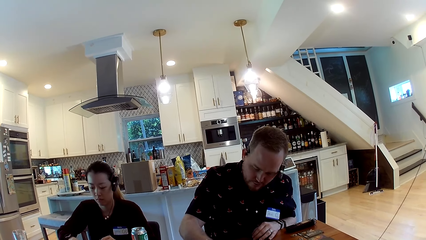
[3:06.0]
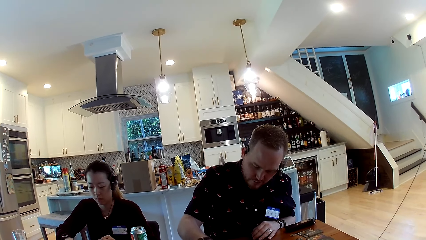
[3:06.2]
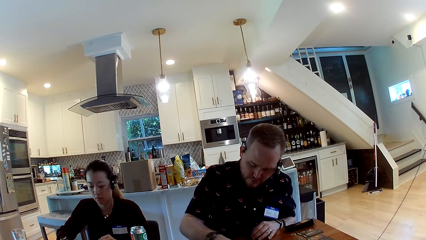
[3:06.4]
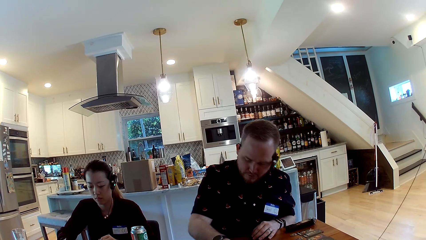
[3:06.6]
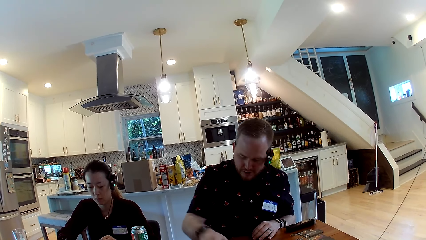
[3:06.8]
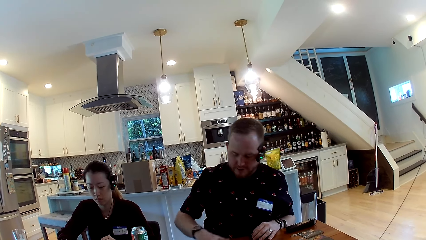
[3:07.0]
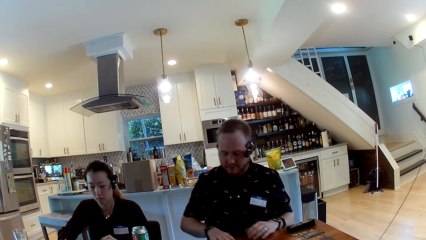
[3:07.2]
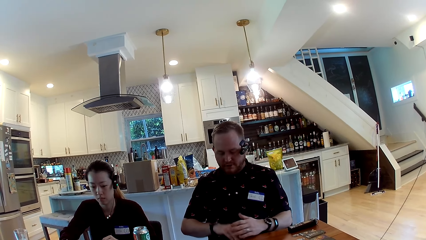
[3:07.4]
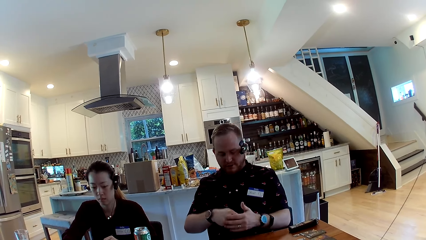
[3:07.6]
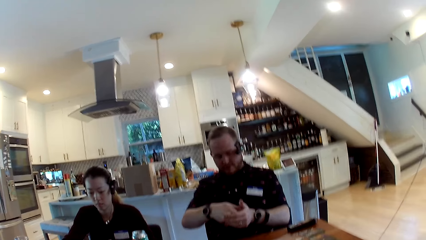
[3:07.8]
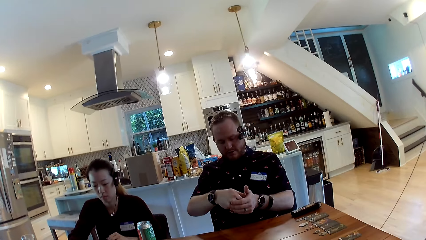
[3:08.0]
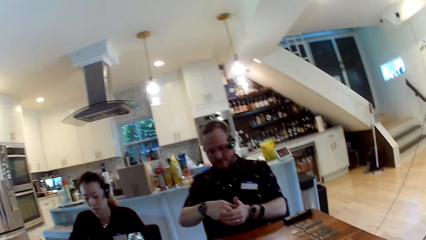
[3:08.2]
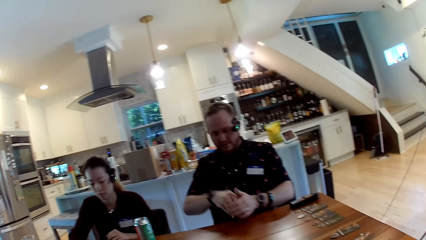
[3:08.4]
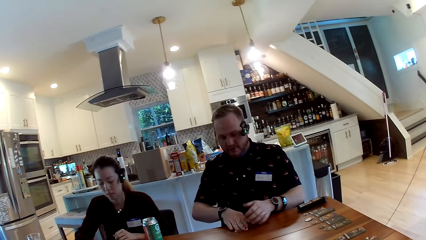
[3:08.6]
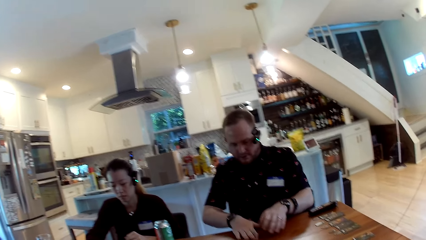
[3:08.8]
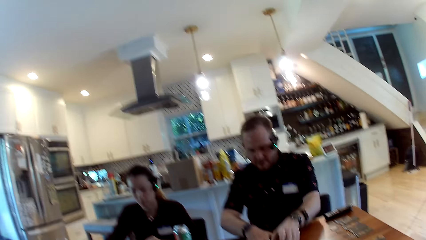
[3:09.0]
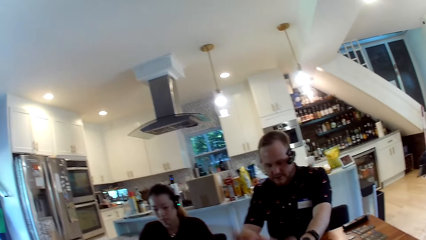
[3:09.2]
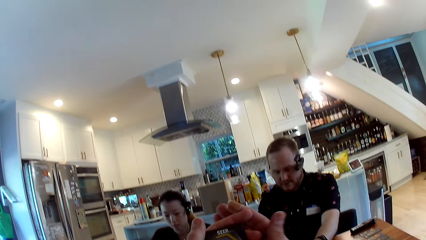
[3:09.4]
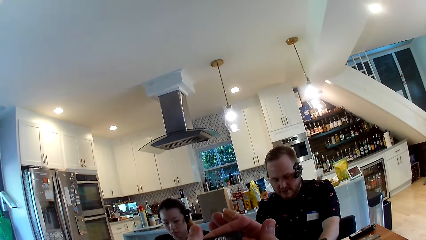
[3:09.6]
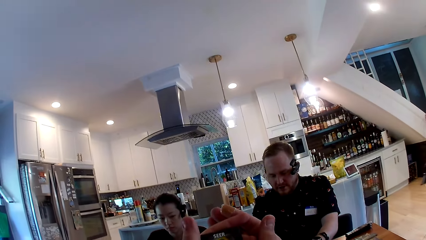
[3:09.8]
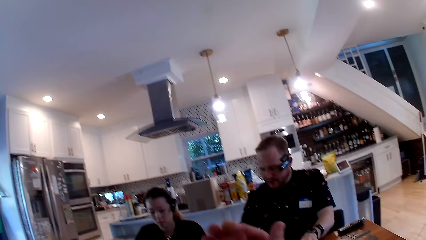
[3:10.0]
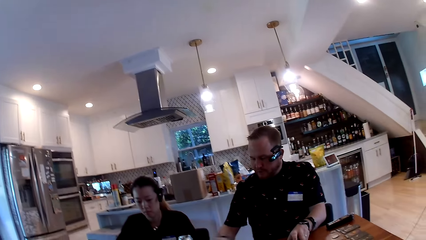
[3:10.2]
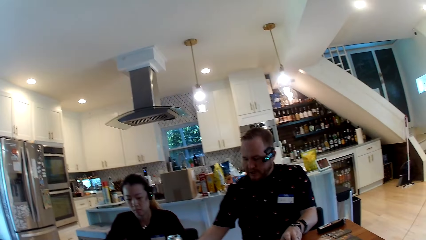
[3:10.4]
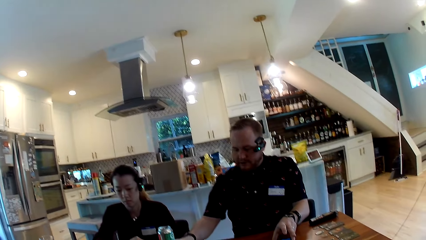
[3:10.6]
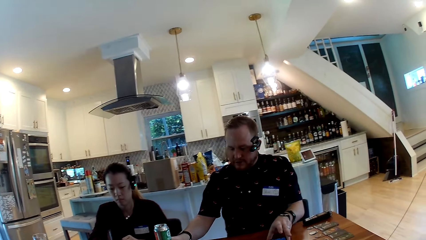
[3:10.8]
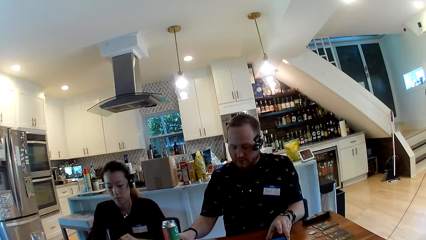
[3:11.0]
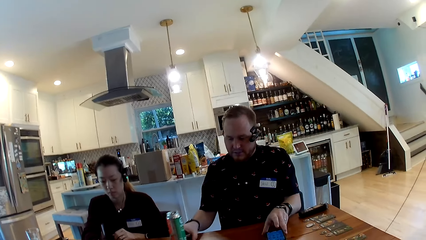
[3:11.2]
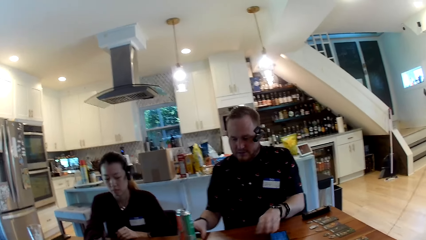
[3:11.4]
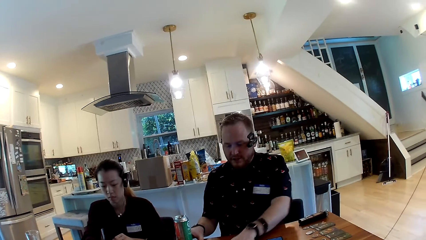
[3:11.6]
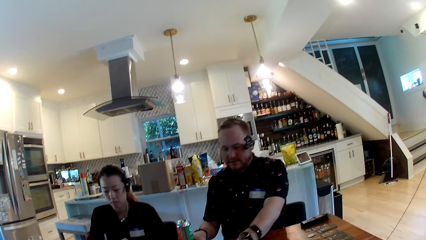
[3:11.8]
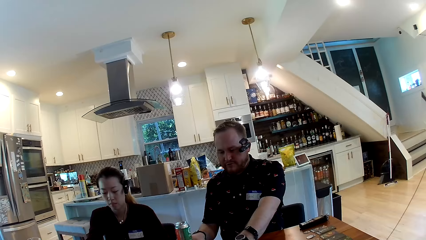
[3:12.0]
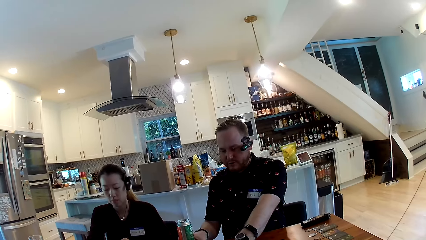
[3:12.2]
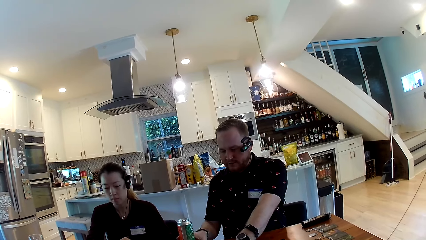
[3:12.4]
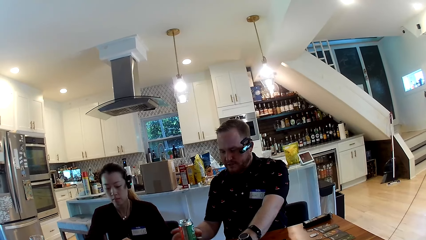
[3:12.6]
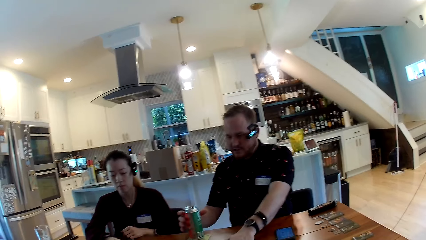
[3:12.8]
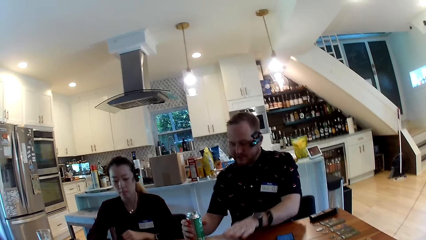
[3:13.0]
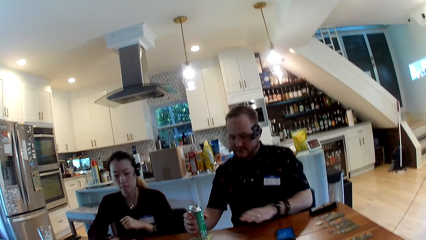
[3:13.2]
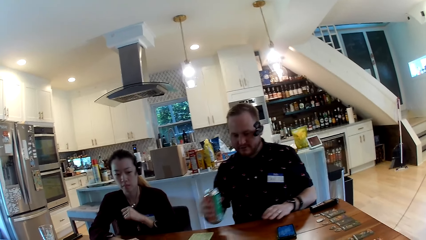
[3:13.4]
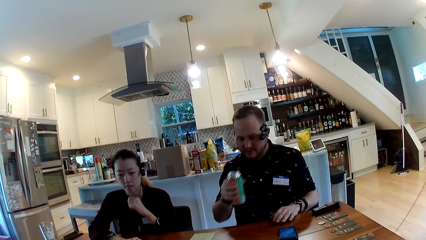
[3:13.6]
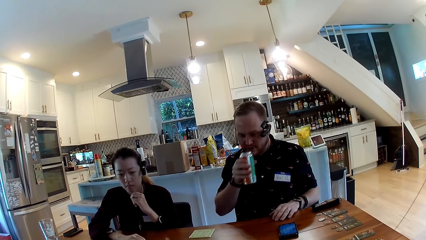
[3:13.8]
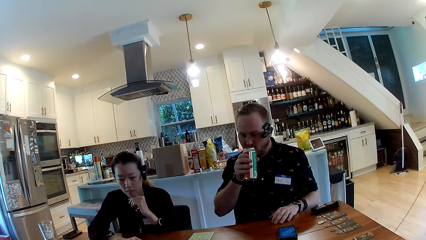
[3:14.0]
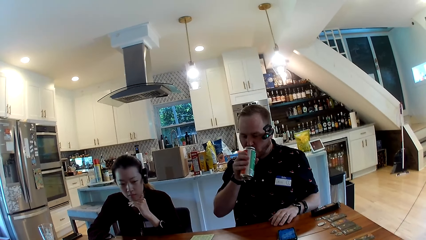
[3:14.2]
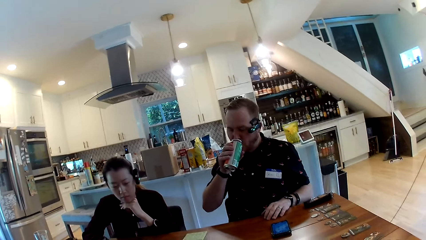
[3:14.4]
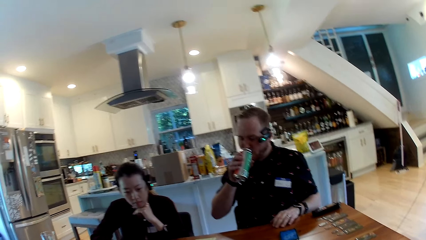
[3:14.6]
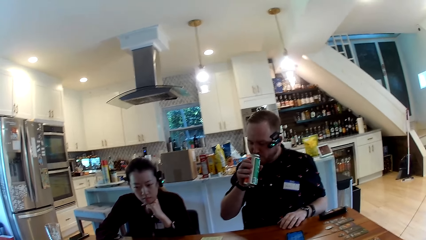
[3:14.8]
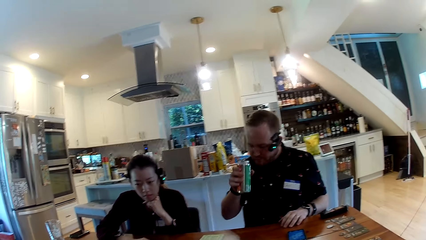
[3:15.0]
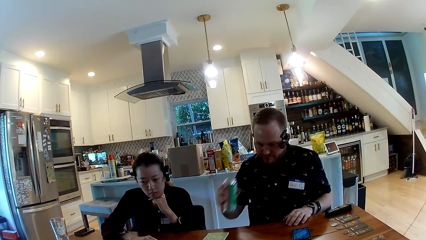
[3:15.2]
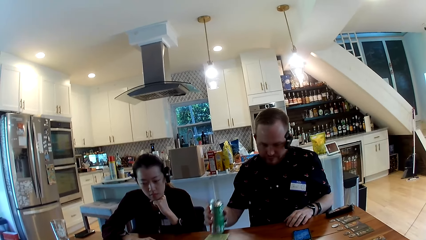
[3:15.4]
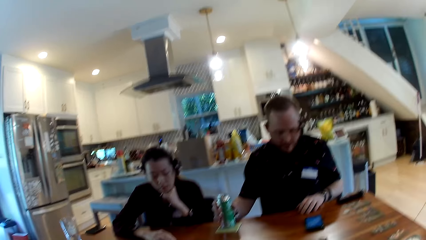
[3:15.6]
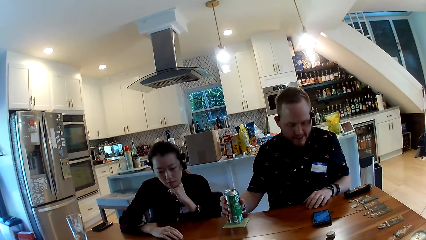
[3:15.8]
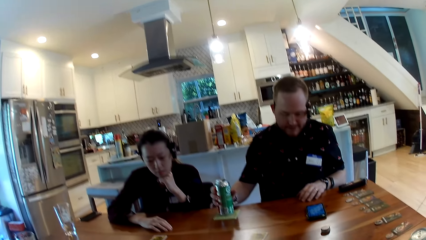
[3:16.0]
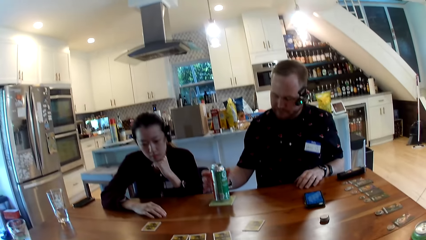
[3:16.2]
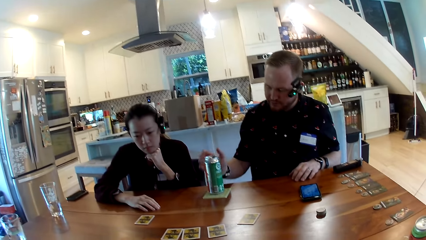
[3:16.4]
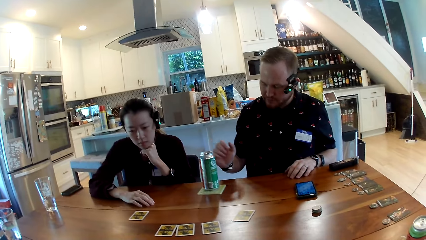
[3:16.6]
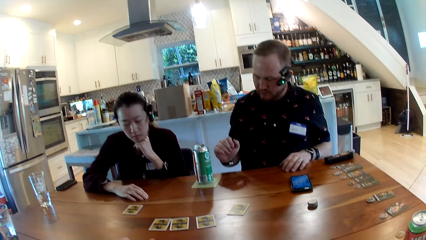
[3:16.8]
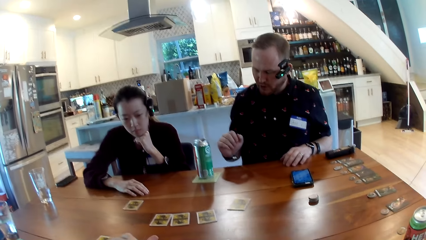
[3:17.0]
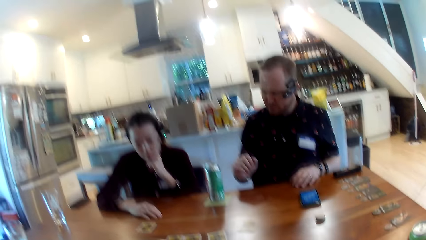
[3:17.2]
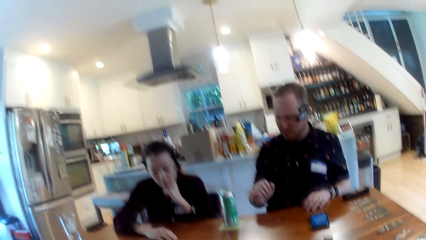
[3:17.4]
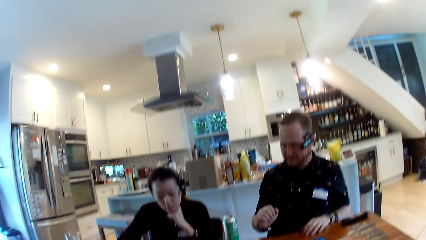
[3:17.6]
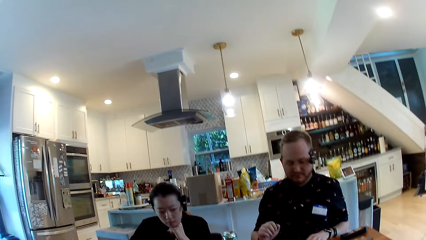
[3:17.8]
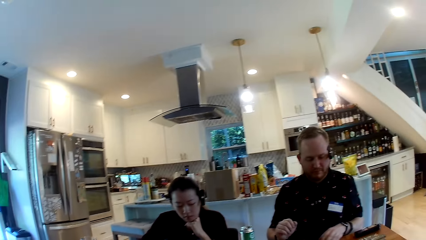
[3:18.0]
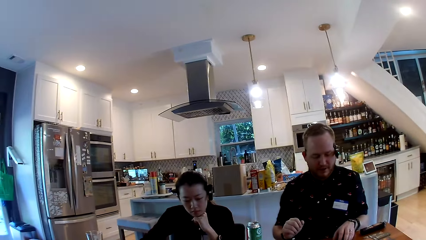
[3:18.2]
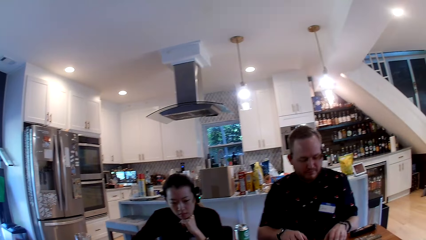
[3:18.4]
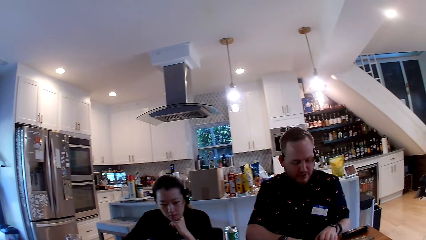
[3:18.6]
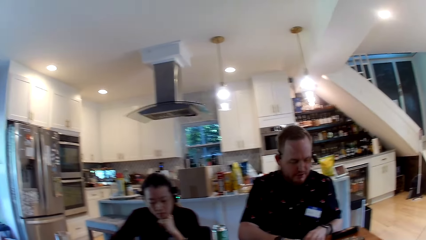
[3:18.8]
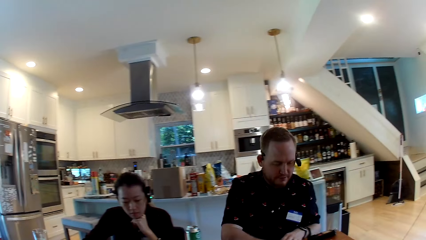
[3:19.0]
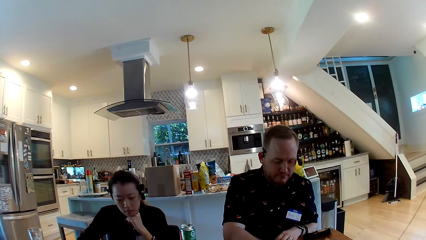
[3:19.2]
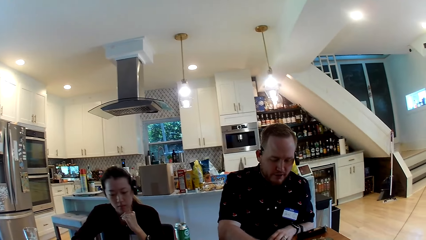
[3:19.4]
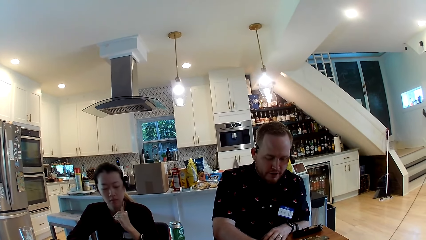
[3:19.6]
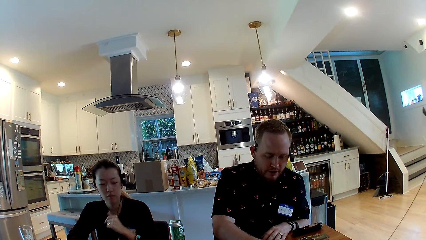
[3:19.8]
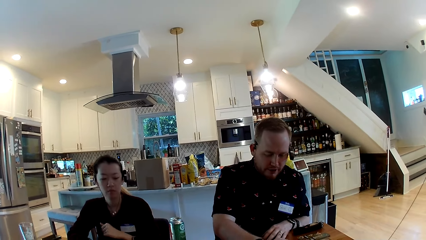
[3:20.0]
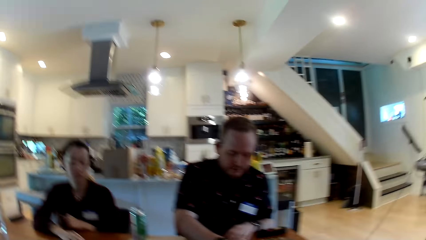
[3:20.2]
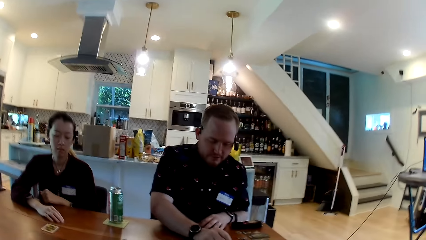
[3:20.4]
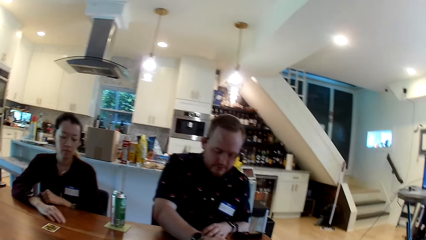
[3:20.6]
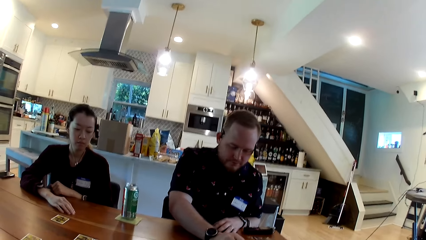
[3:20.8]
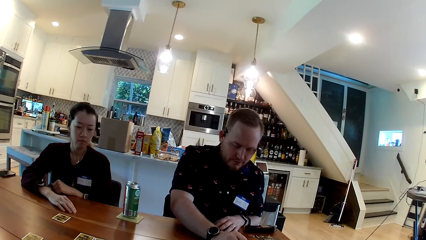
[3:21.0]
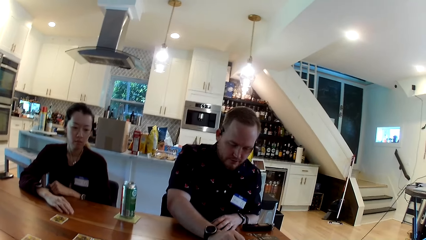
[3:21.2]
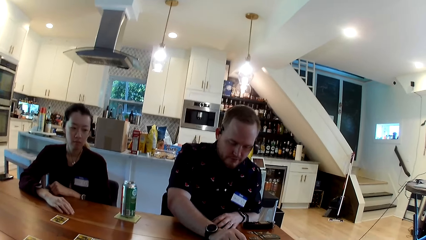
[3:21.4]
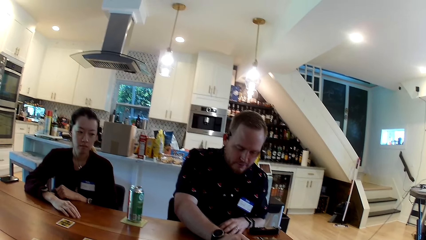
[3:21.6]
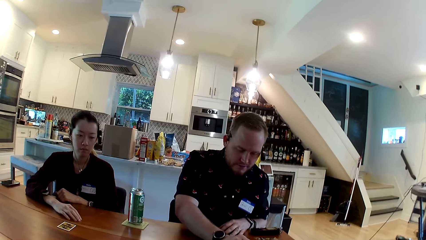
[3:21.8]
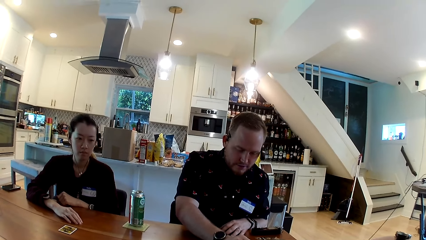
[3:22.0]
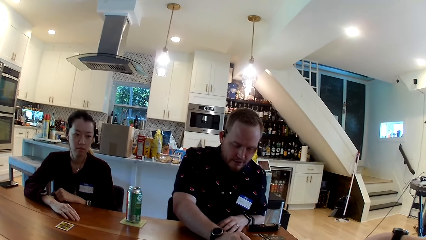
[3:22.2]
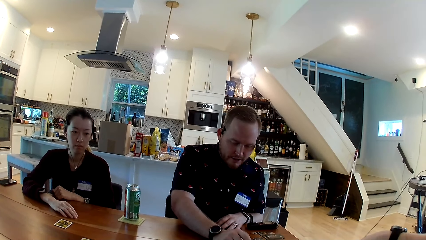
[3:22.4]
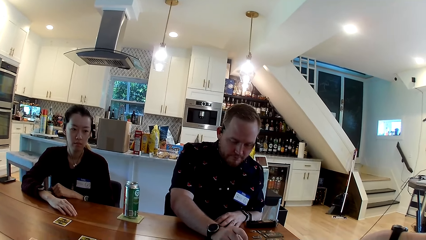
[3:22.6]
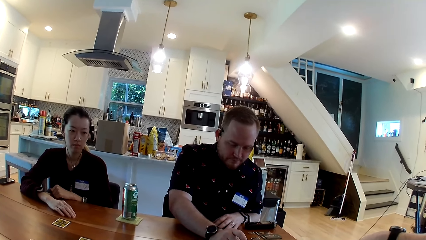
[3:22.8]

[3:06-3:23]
A person moves the right hand. The man picks the game cards from the dining table with his right hand. The man places his left hand behind his right hand. The man looks at a card. The man places the game cards in his right hand on the dining table, and slides the game cards across the dining table with his right hand. The camera wearer picks the game cards from the dining table with both hands. They raise their hands. The man slides the phone across the dining table with his left hand. The man slides the soda can across the dining table with his right hand. The man stretches his hand on the table. The man picks the soda can from the dining table with his right hand. A woman places her left hand under her chin. The man drinks from the soda can in his right hand. The man places the soda can on a coaster on the dining table with his right hand. The man slides the phone across the dining table with his right hand. The man touches something on the table. The man converses with the group of people in the dining area.
